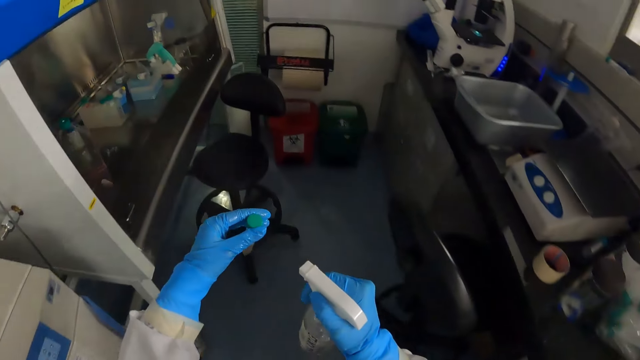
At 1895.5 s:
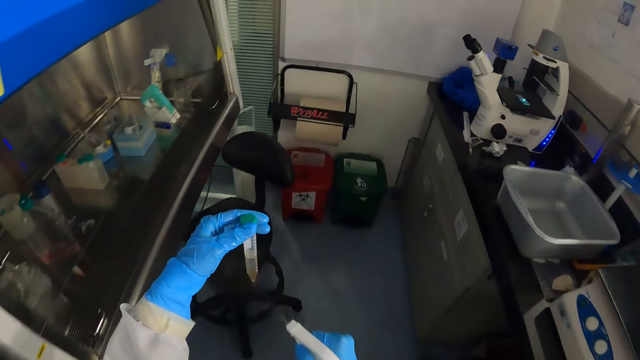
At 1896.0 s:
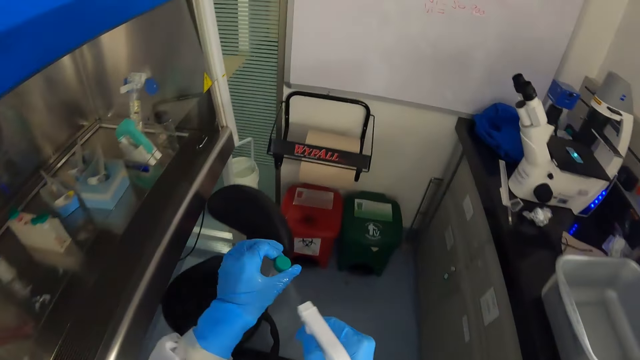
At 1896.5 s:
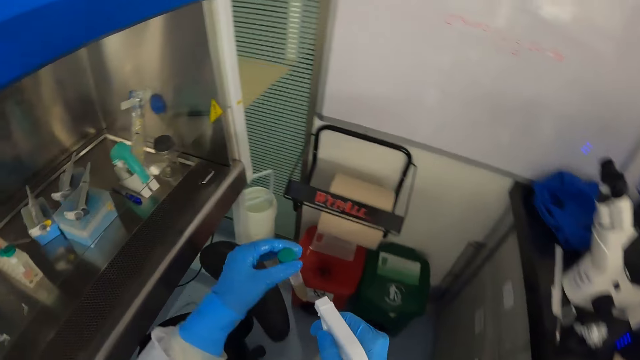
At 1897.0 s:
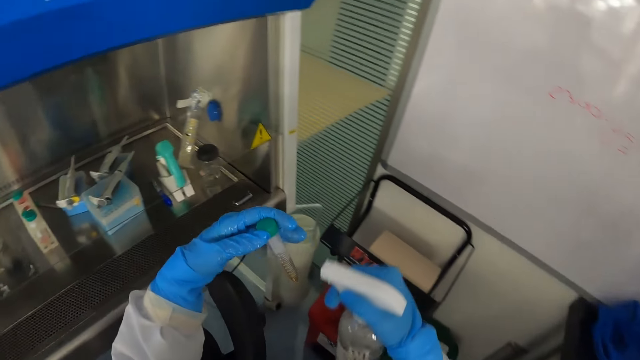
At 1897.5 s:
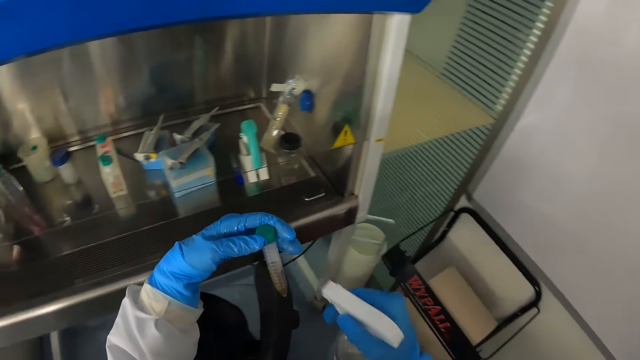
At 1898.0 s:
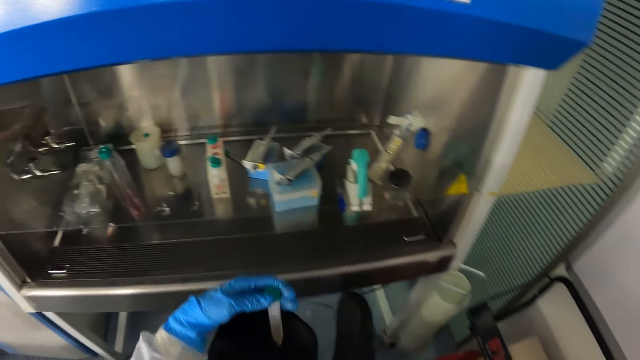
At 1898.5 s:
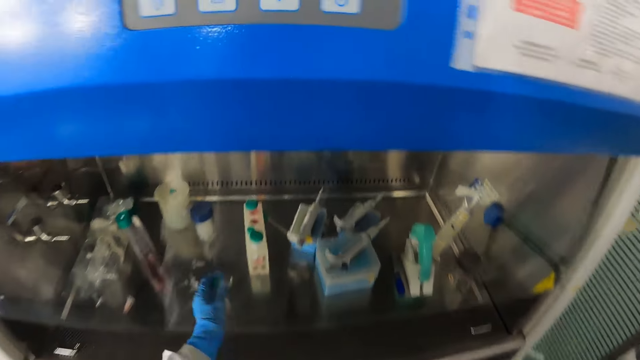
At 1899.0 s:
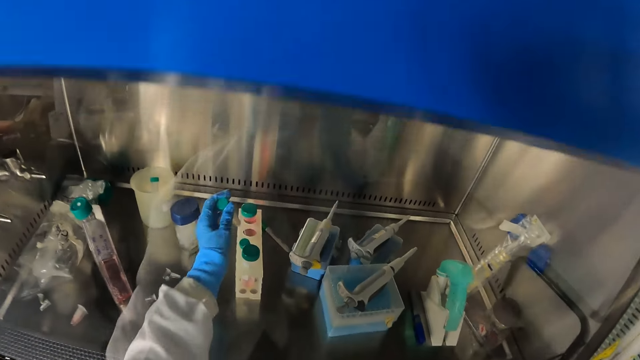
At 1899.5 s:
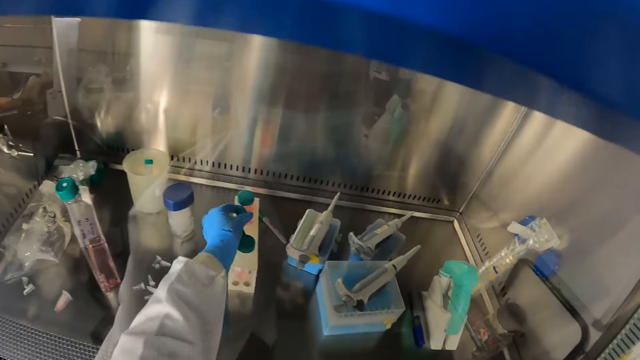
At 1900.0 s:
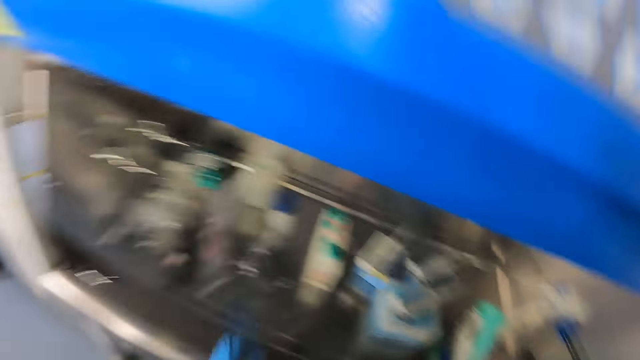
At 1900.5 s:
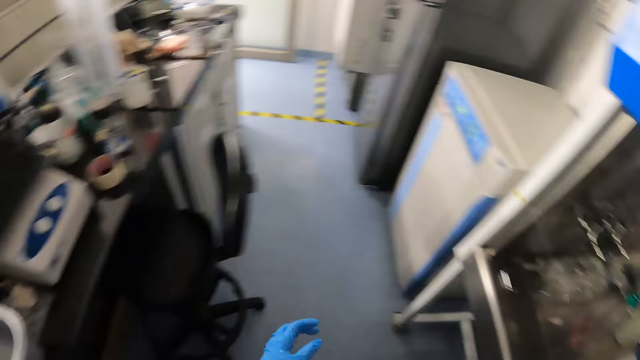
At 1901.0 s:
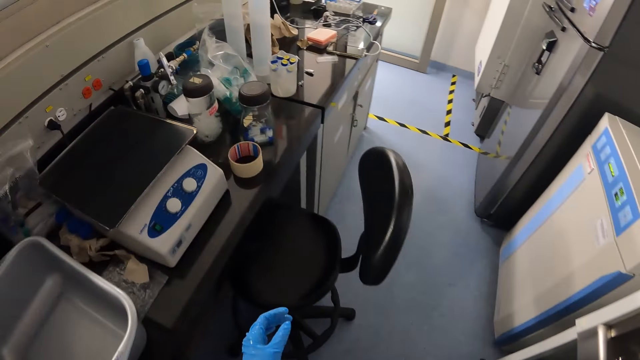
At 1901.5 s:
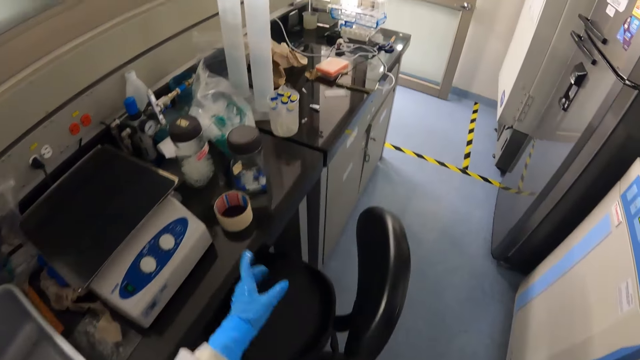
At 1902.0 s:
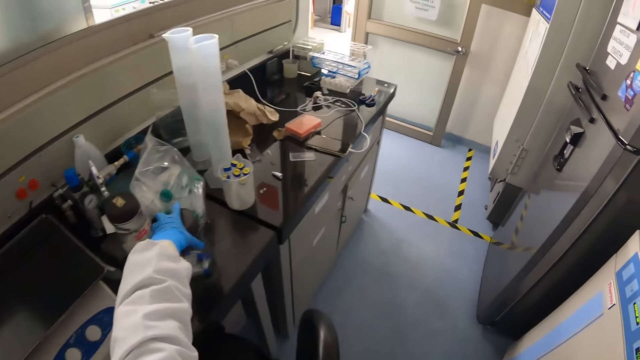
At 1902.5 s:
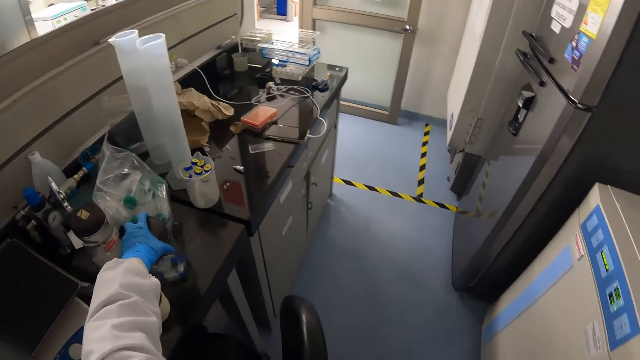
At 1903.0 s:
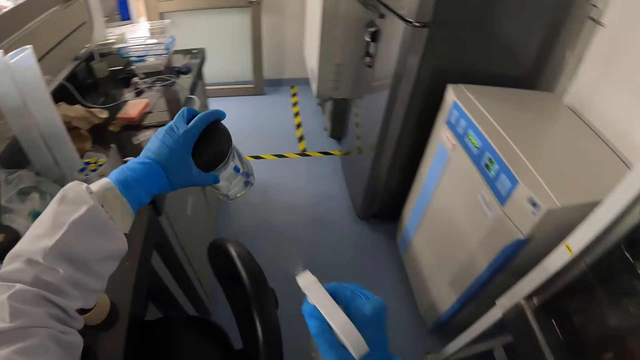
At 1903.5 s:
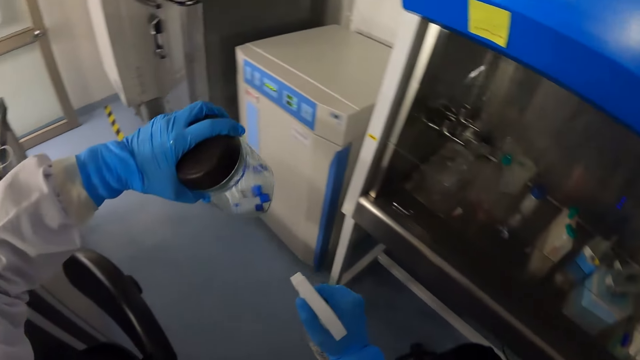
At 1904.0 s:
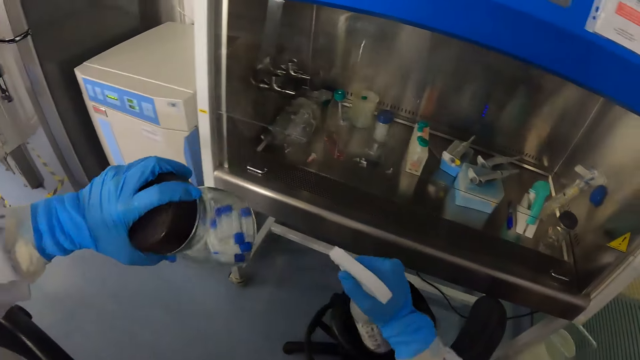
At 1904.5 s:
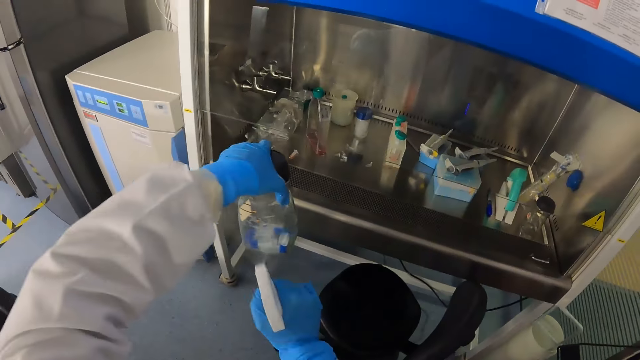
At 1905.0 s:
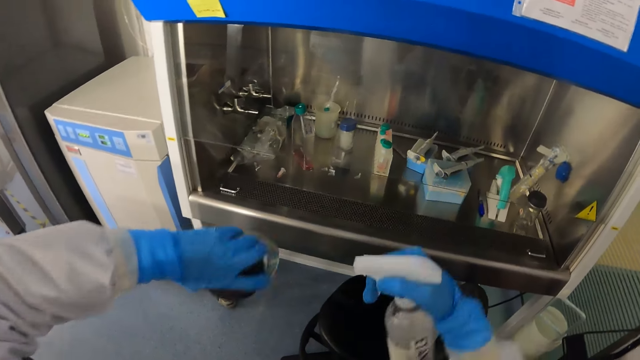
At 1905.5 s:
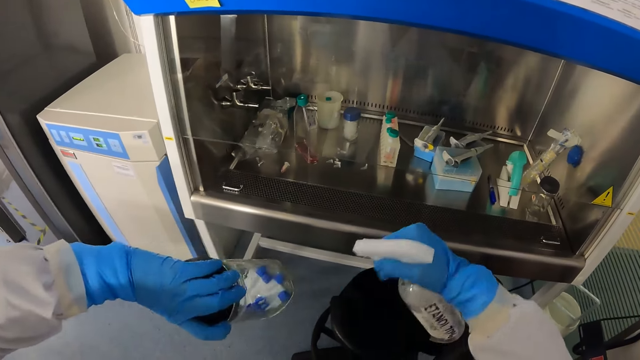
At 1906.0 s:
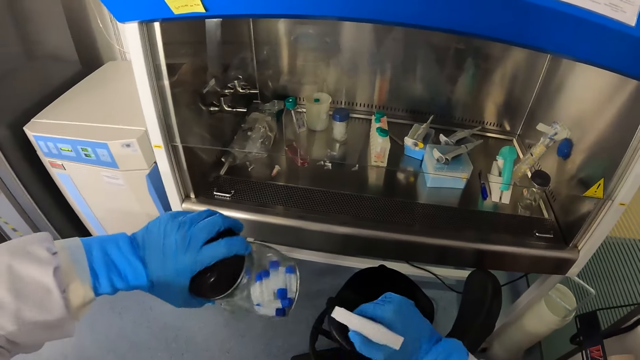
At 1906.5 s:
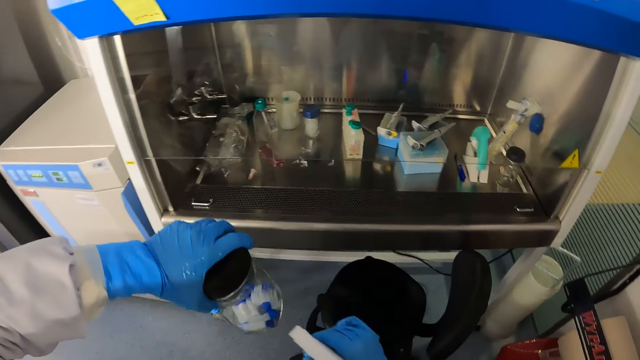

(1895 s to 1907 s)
The camera wearer sprays the test tube in his left hand with the spray bottle in his right hand. He drops the test tube on the test tube stand with his left hand. He walks in the lab. He carries a glass jar from the lab counter top with his left hand. He sprays the glass jar in his left hand with the spray bottle in his right hand.

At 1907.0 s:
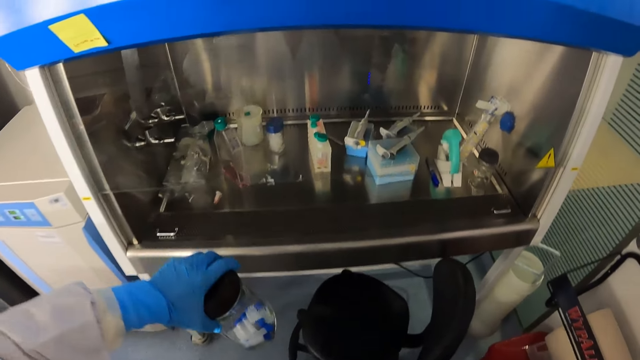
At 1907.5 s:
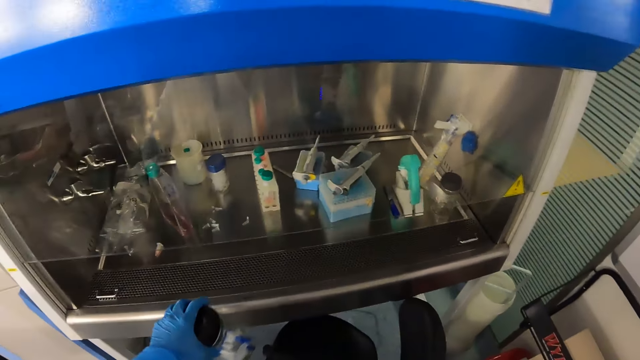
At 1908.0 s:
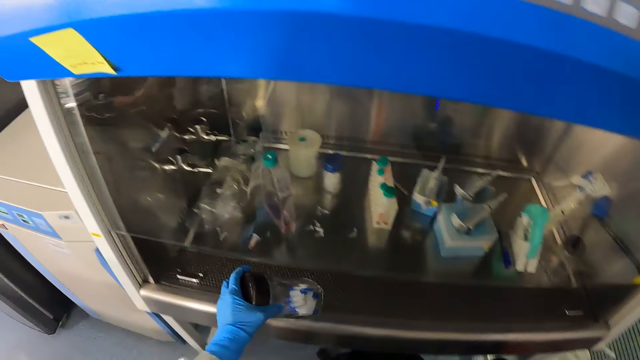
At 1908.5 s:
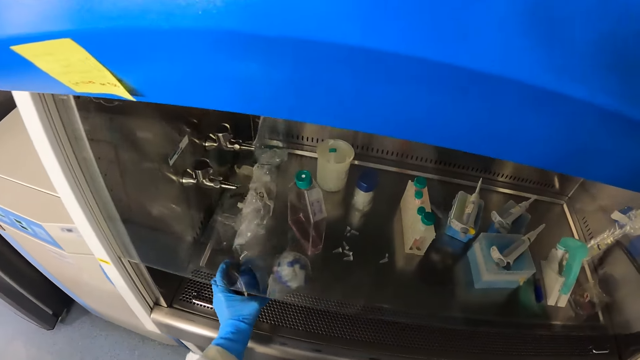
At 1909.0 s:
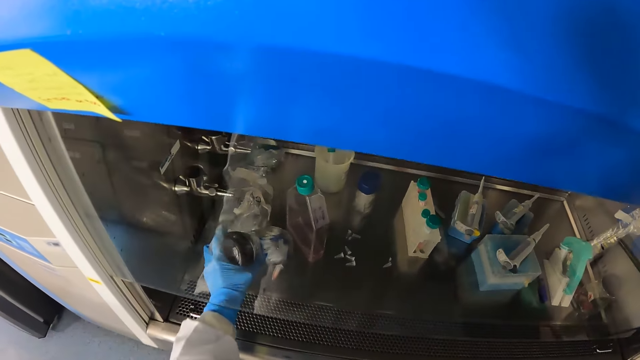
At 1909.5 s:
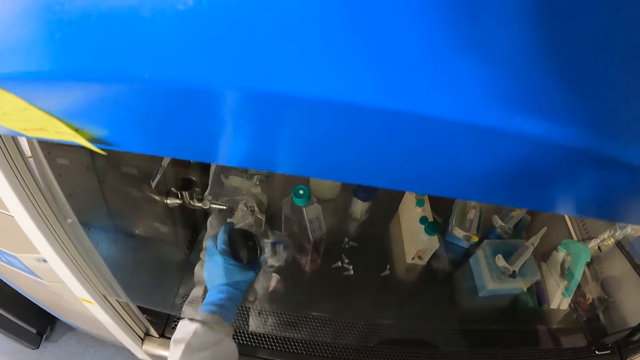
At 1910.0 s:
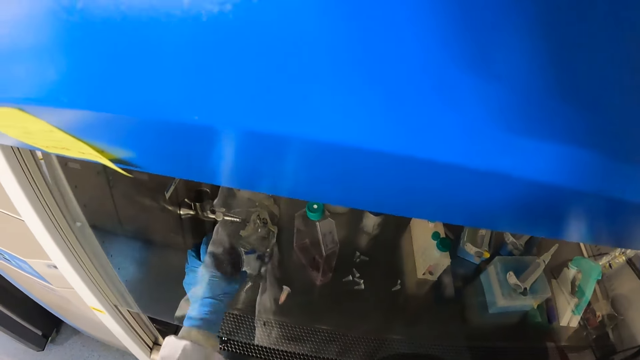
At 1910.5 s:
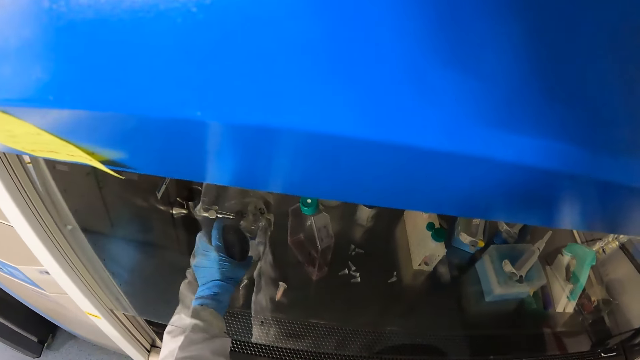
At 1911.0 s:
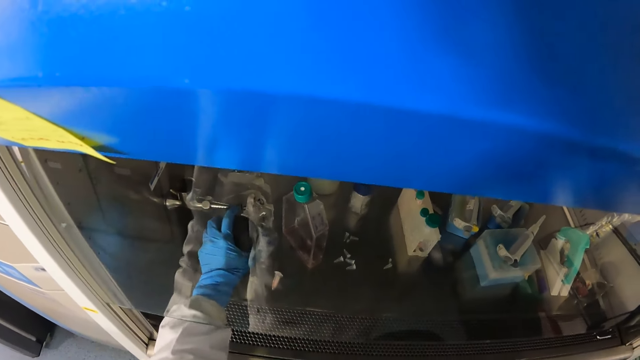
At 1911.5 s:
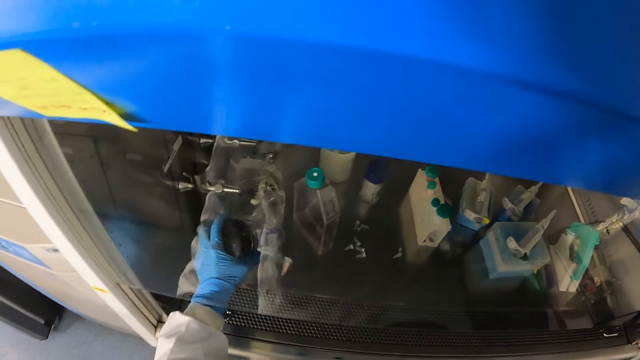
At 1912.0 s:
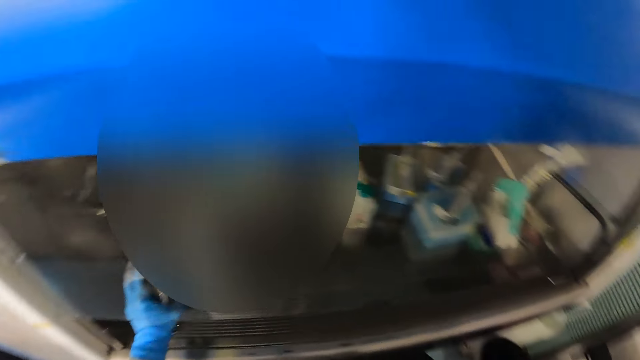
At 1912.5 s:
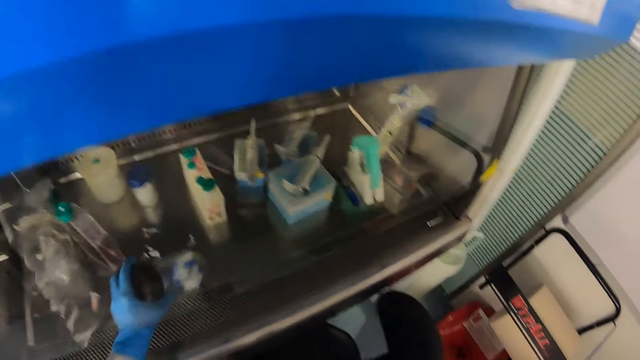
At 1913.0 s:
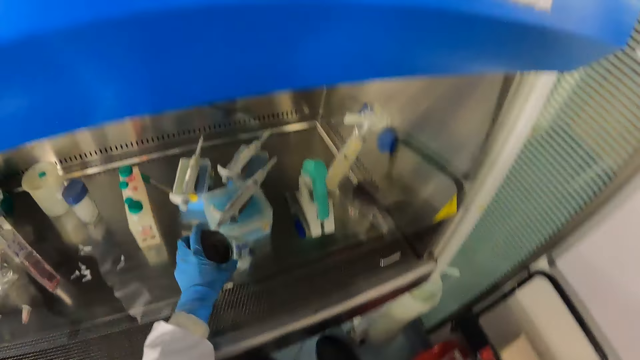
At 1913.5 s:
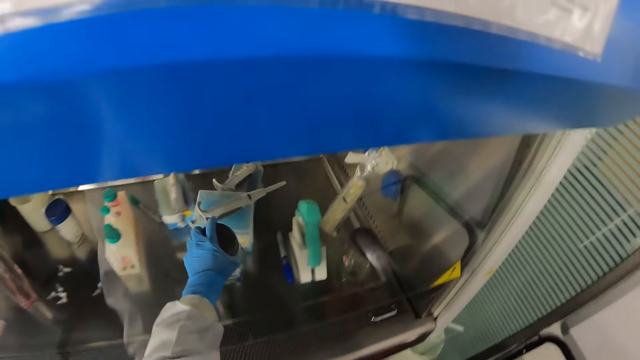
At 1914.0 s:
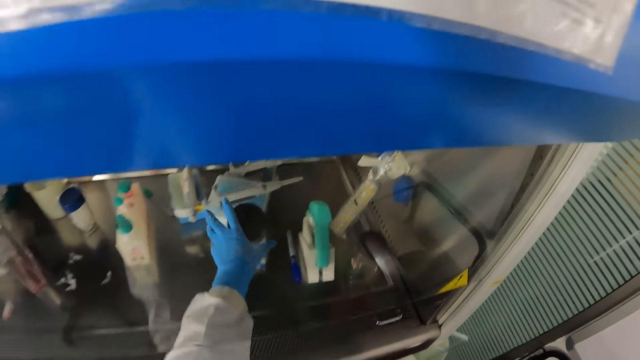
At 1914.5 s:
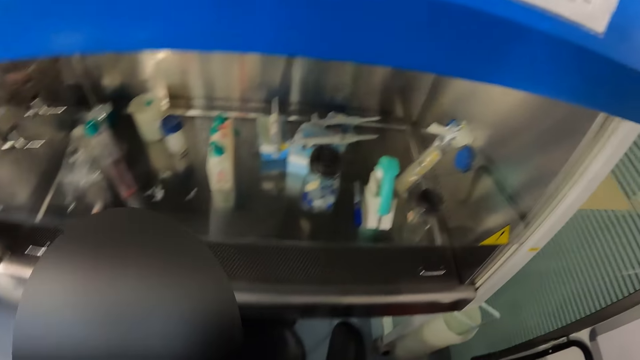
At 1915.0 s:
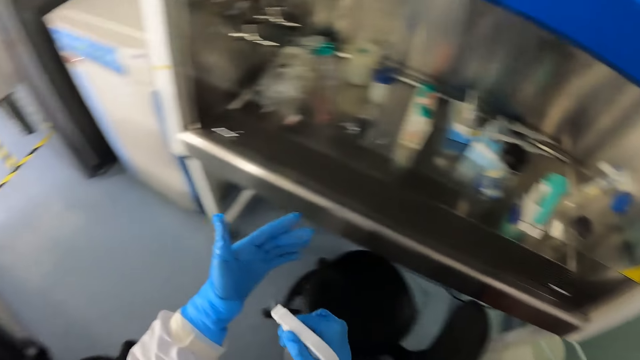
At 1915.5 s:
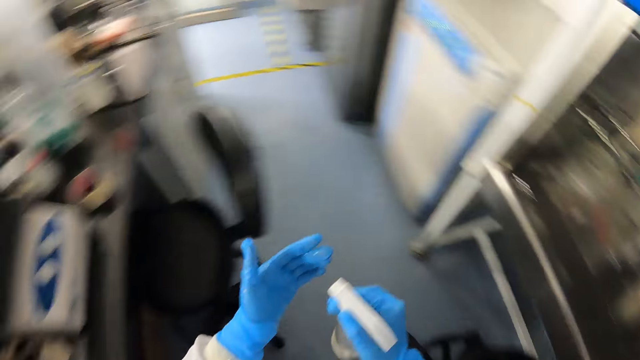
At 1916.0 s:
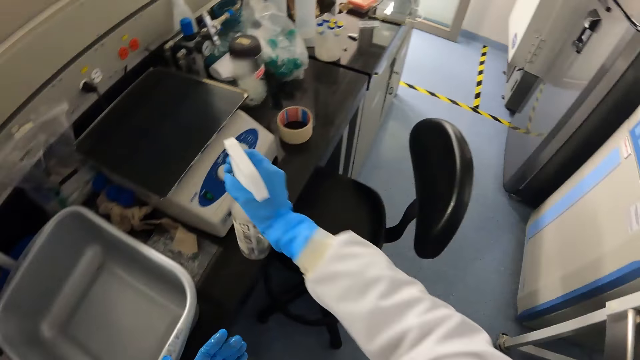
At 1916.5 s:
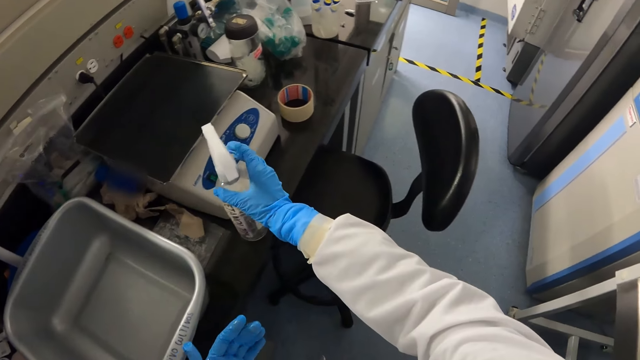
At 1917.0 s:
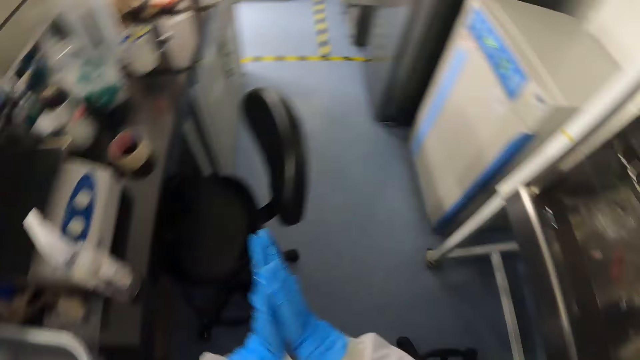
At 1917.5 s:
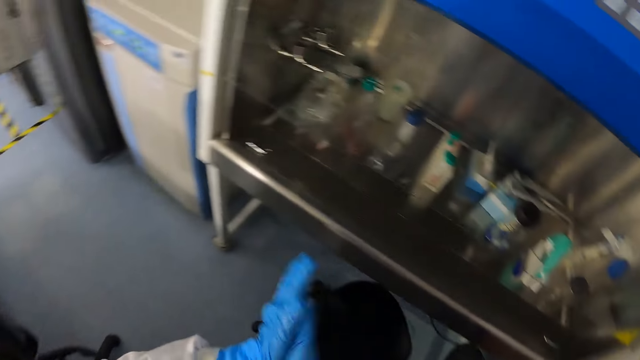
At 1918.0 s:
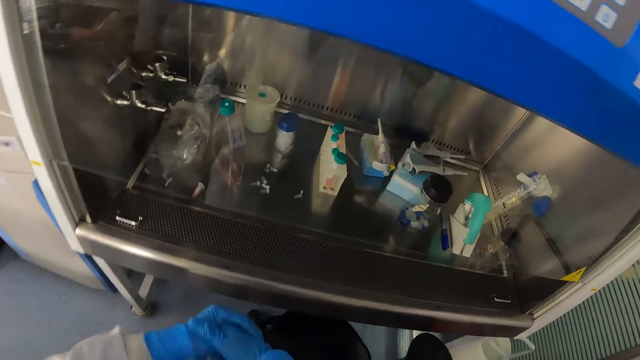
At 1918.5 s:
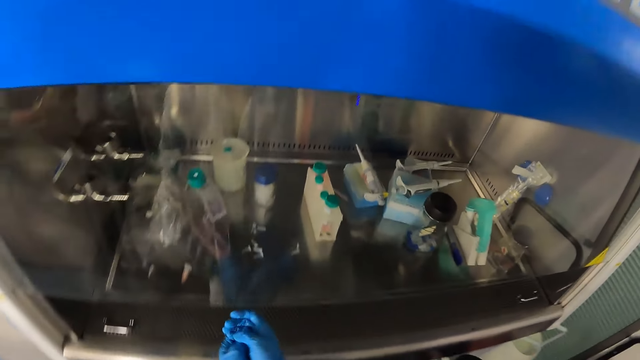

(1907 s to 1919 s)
The camera wearer places the laboratory glassware in her left hand in the laboratory shelf. She sprays her left hand with the sprayer in her right hand. She places the sprayer in her right hand on the laboratory bench. She rubs her hands together.
